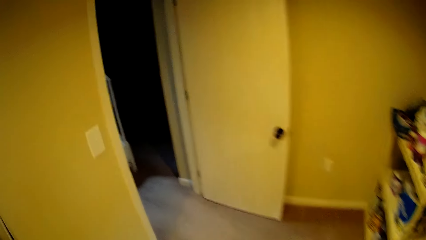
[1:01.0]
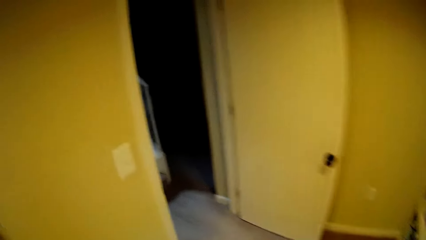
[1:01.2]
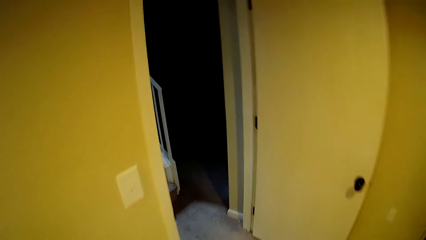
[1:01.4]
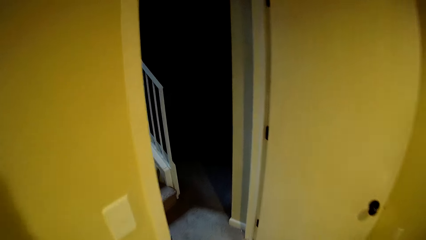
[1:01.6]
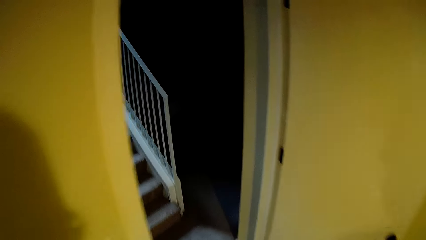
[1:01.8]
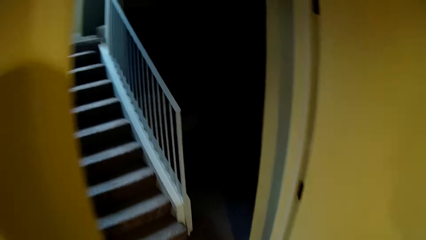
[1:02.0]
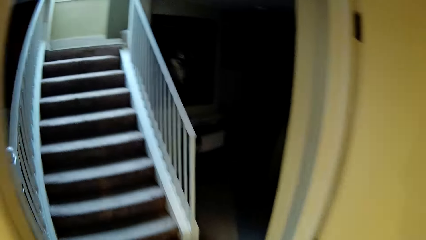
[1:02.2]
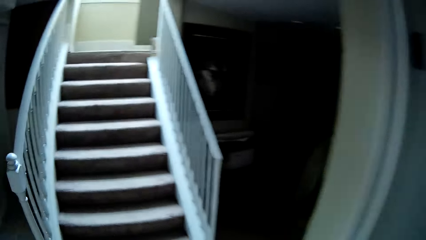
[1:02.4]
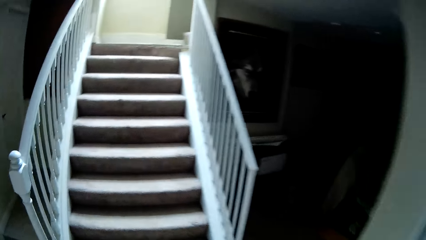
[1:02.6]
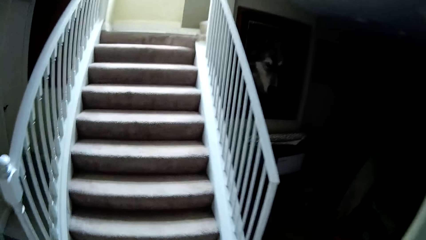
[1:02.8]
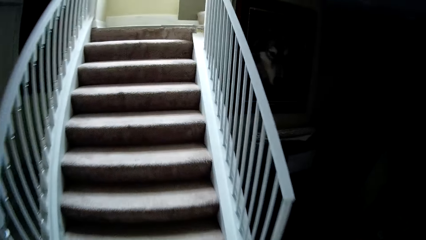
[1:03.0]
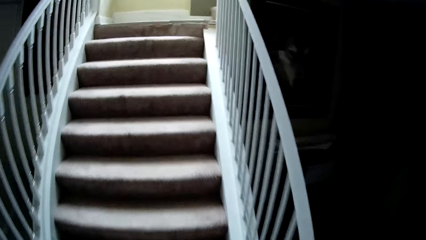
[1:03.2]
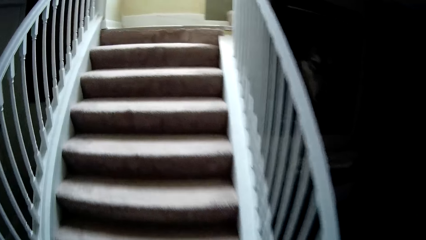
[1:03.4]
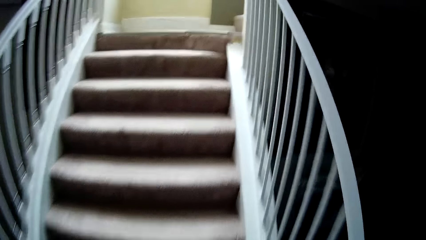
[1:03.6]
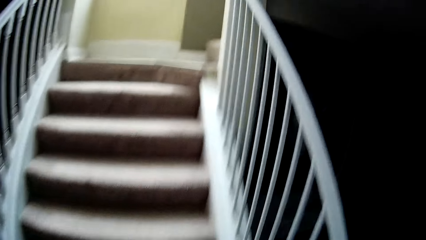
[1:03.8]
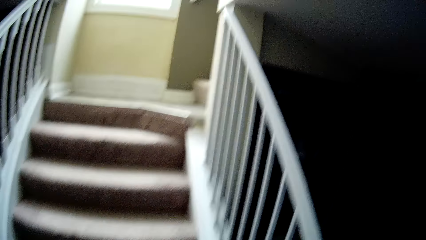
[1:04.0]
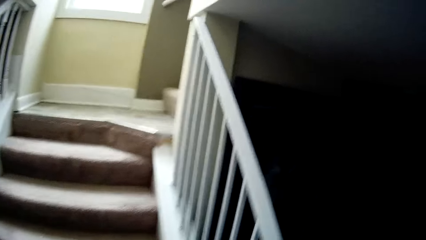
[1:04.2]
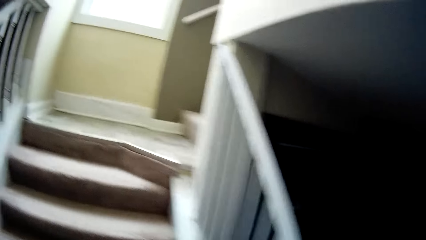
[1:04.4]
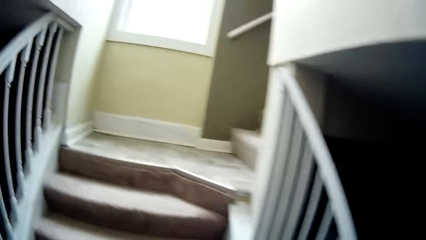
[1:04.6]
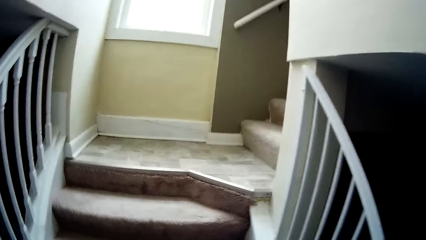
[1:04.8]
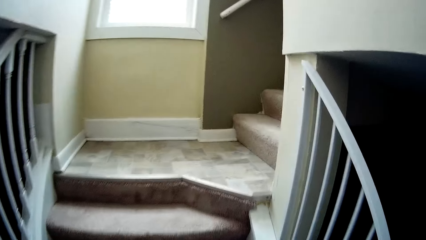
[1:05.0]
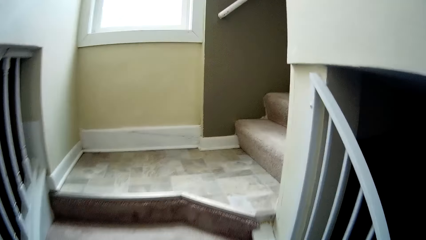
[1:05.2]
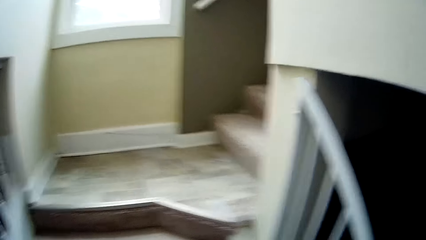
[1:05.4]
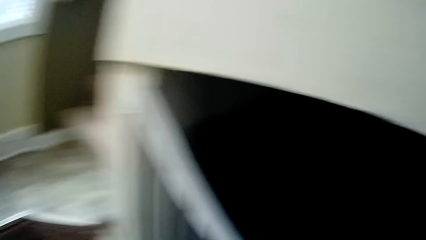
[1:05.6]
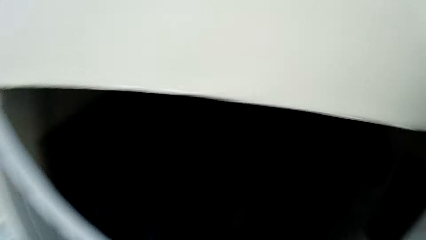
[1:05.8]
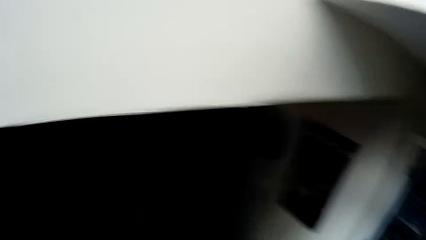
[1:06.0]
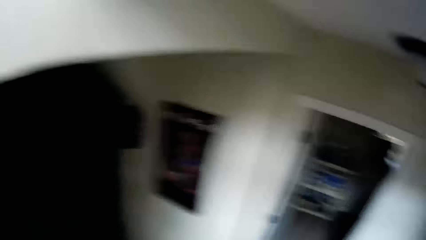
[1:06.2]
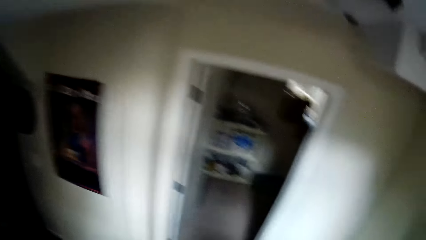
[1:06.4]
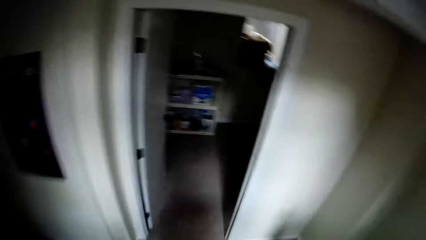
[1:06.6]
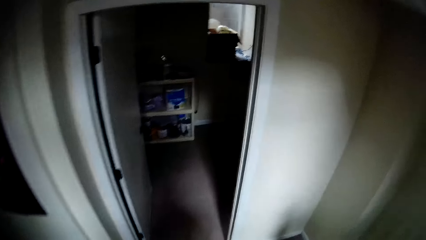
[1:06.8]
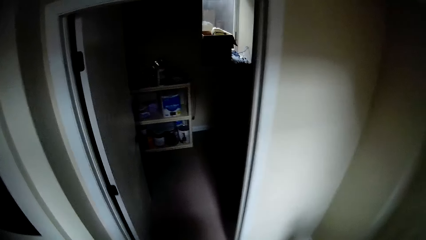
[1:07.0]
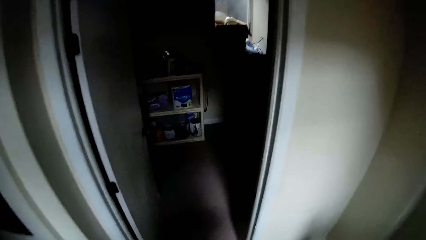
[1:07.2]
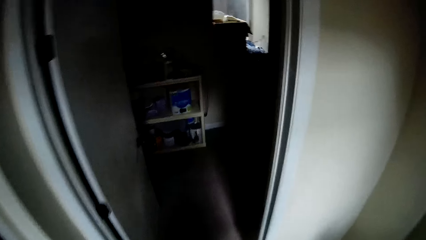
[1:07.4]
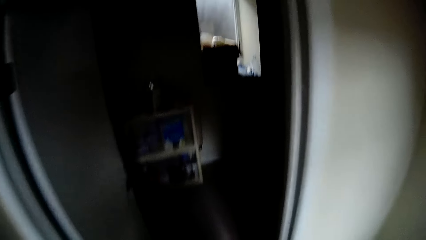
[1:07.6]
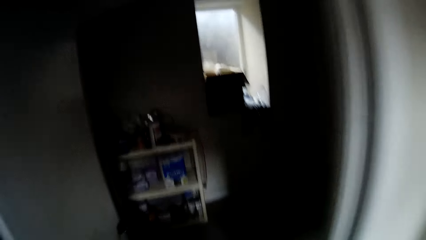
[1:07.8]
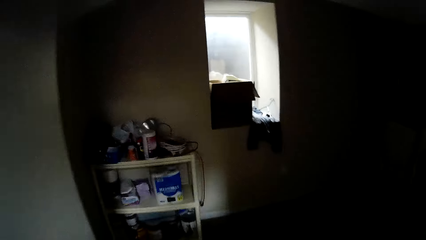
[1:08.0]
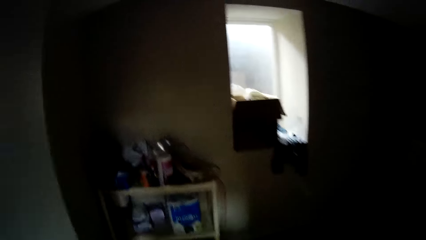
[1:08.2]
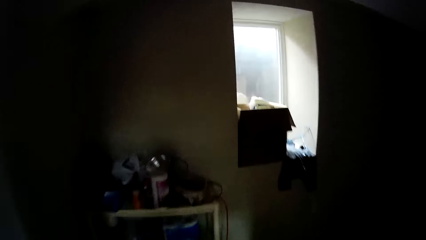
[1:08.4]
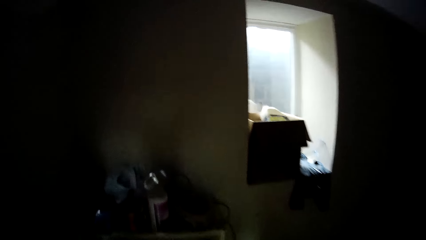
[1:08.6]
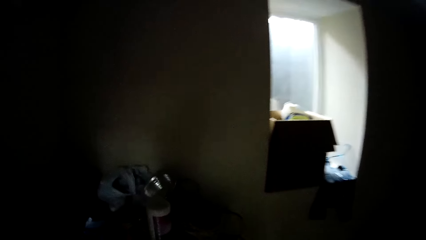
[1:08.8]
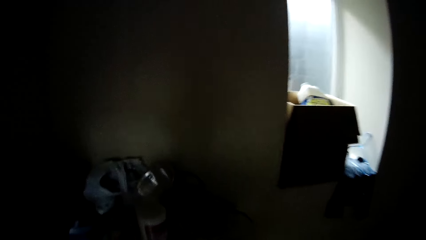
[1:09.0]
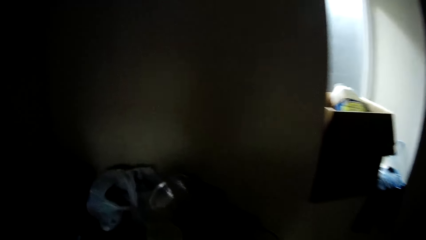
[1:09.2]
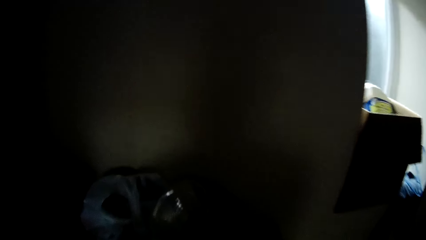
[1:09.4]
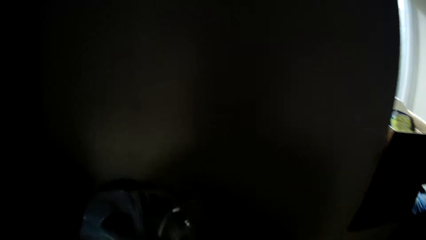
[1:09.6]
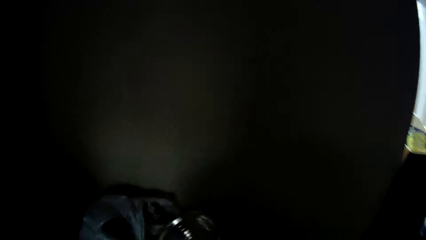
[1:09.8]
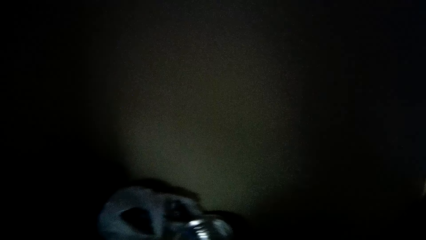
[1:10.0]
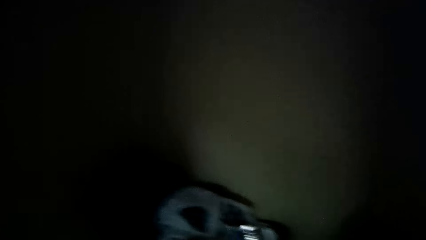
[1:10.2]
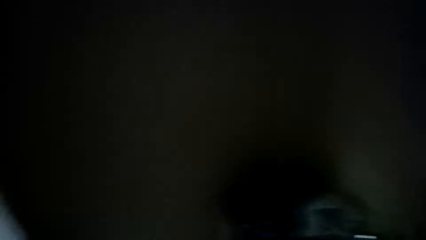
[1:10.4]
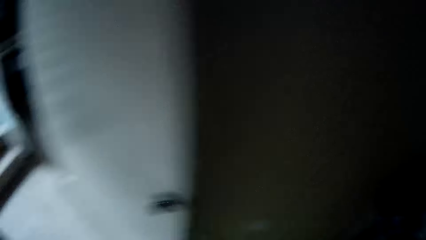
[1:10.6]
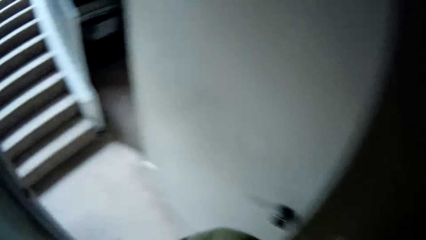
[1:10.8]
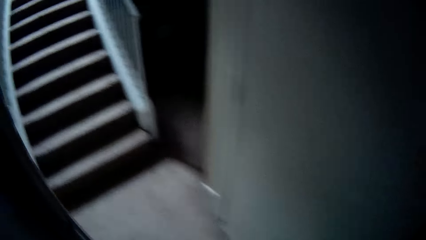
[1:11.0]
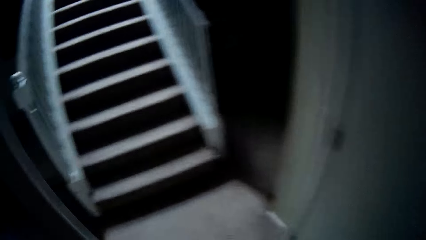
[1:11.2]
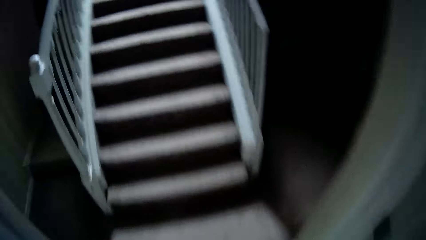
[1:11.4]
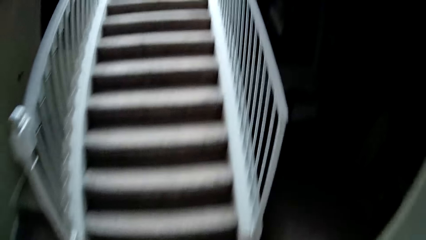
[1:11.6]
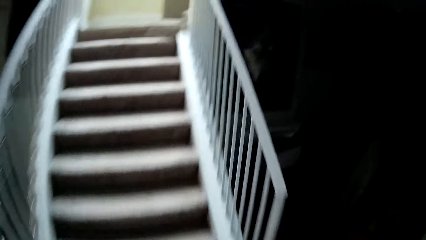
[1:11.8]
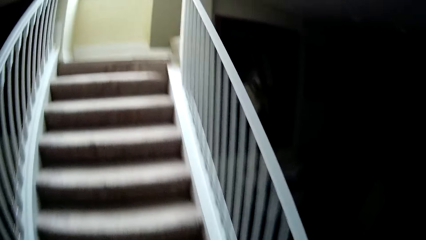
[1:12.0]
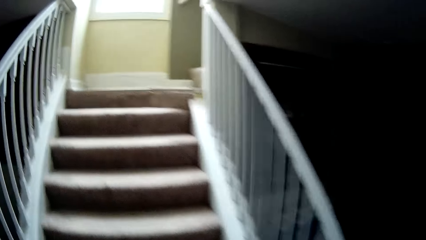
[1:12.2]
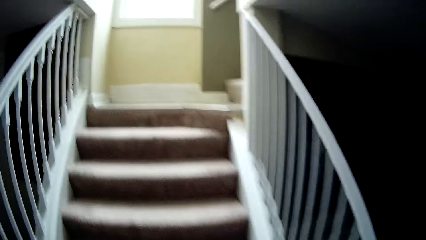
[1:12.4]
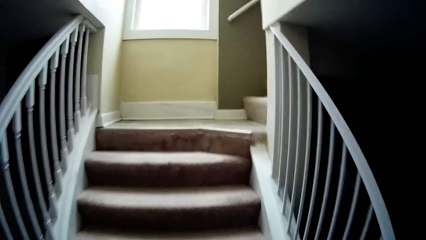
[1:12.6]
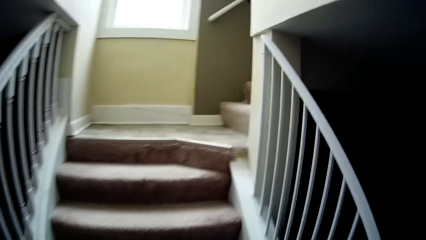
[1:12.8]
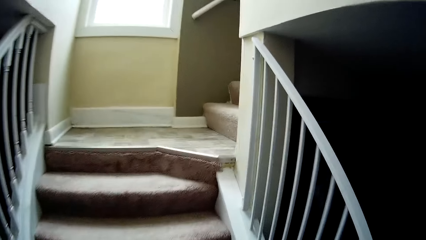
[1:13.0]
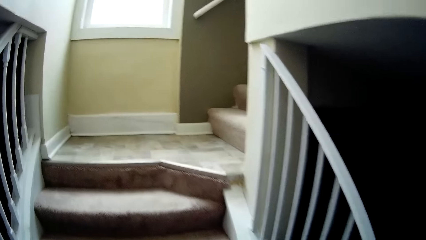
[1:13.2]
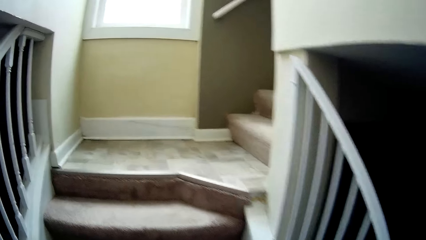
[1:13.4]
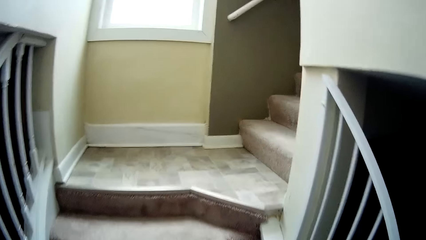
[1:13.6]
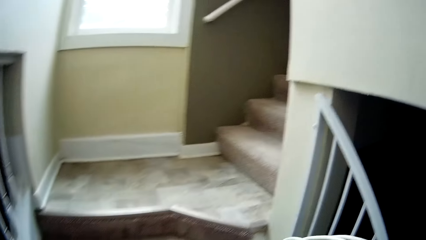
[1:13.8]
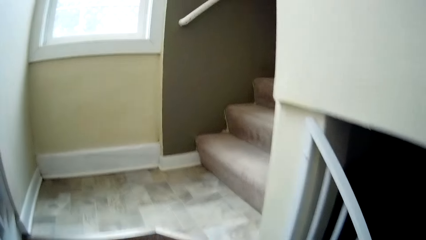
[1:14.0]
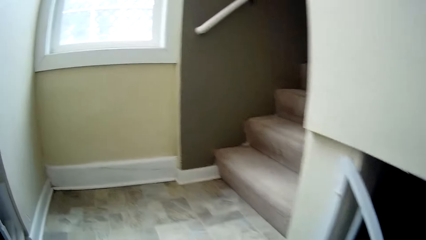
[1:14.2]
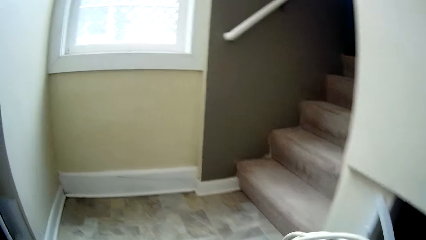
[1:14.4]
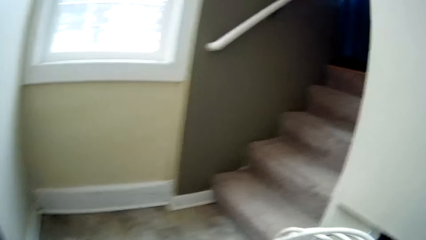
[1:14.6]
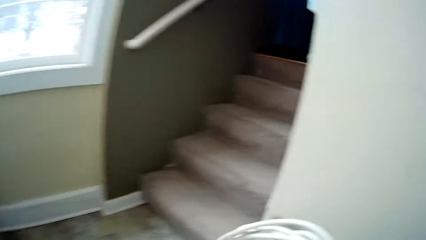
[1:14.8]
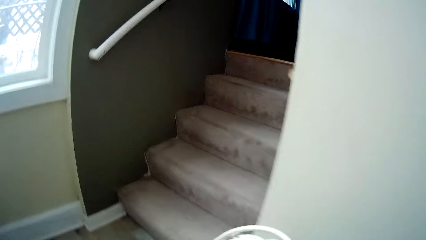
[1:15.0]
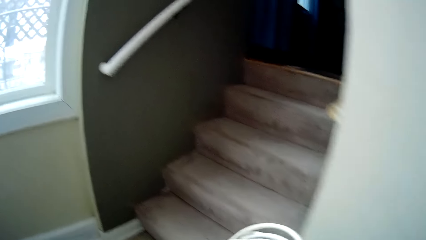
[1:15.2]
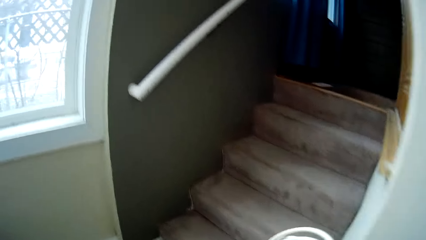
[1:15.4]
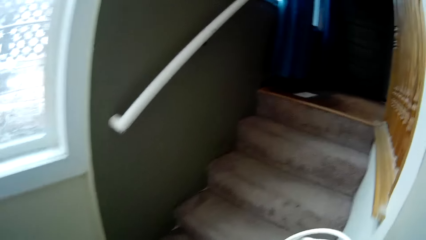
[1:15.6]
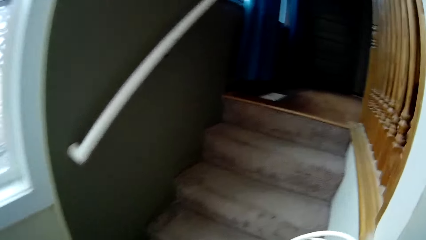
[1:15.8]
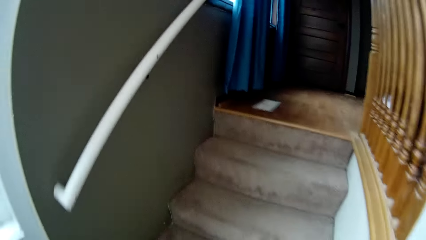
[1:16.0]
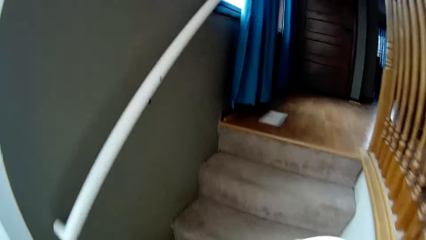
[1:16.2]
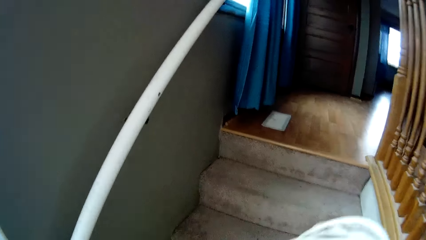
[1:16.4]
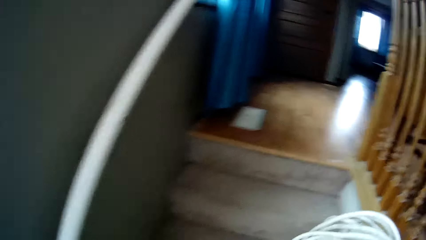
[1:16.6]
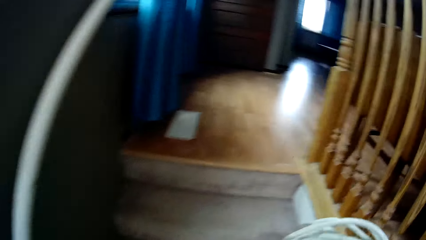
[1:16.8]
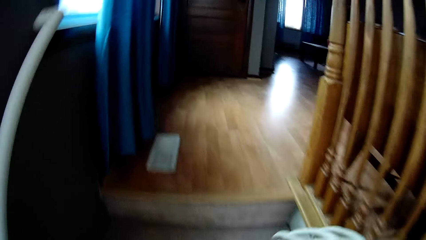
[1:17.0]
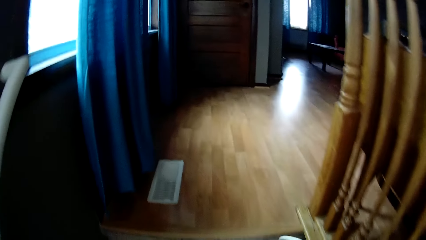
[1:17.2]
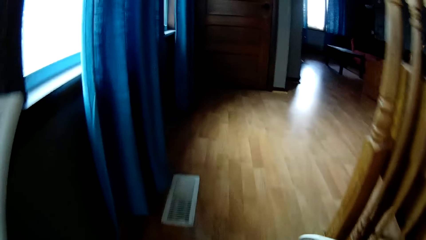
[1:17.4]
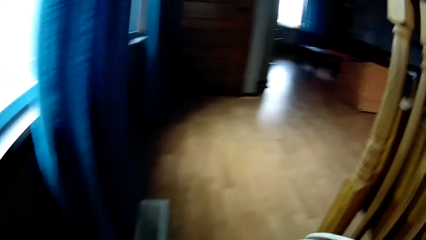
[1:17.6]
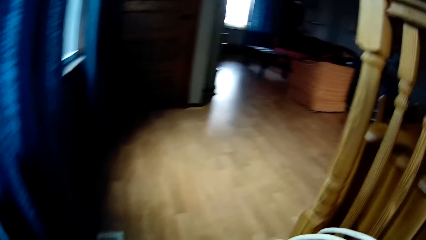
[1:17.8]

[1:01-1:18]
The camera wearer ascends the staircase. They descend the staircase. They walk around the room. They pick a wire. They look around. They walk around the house. They ascend the staircase.
